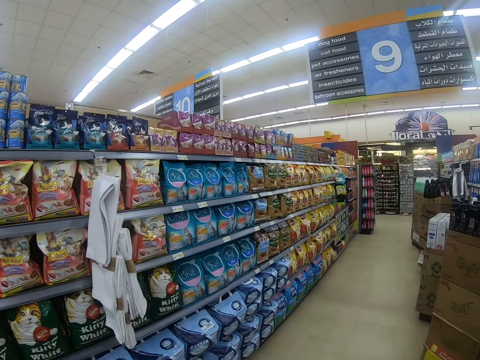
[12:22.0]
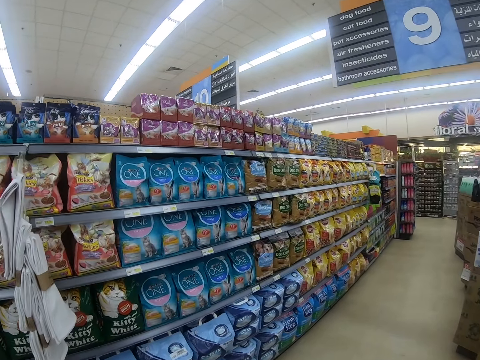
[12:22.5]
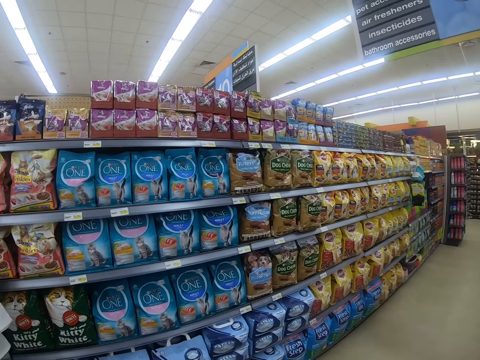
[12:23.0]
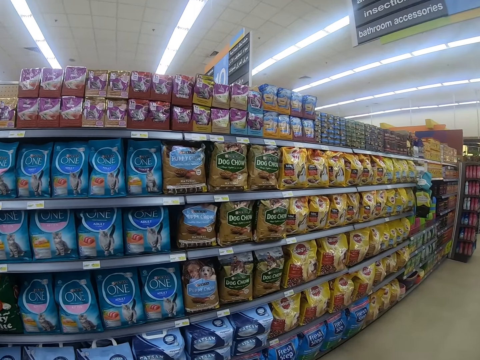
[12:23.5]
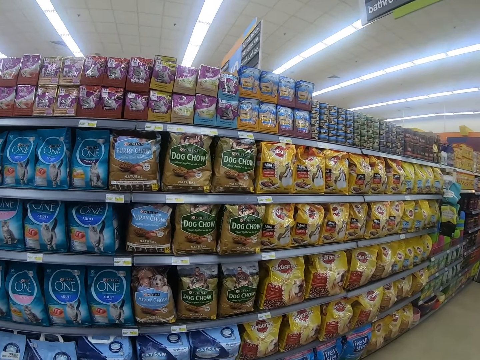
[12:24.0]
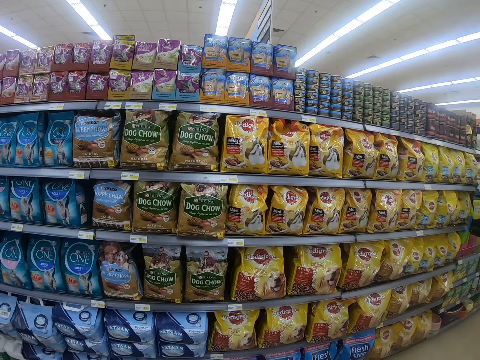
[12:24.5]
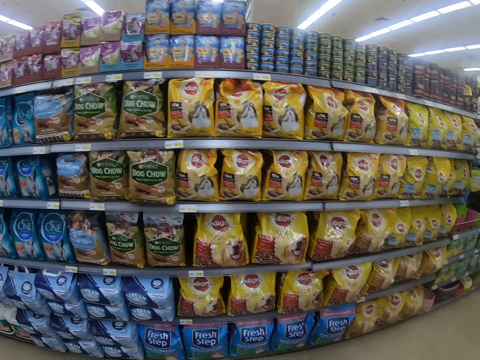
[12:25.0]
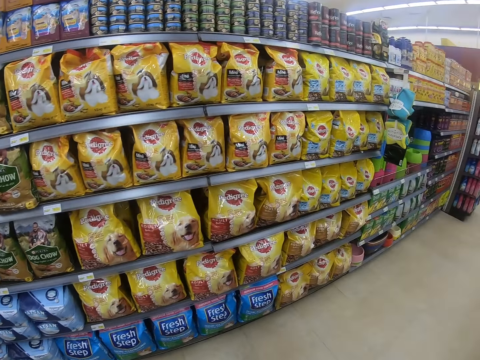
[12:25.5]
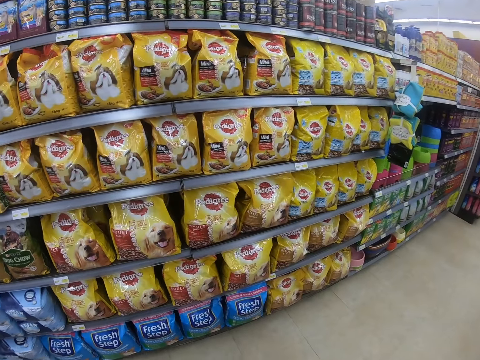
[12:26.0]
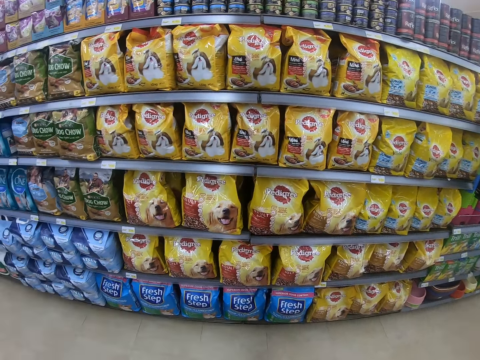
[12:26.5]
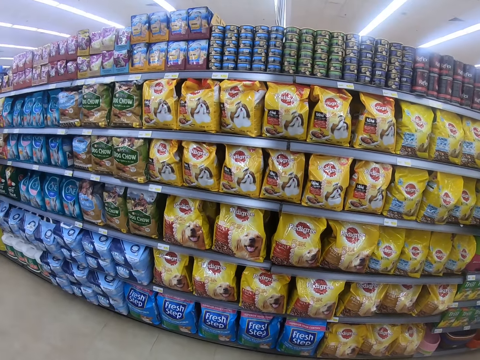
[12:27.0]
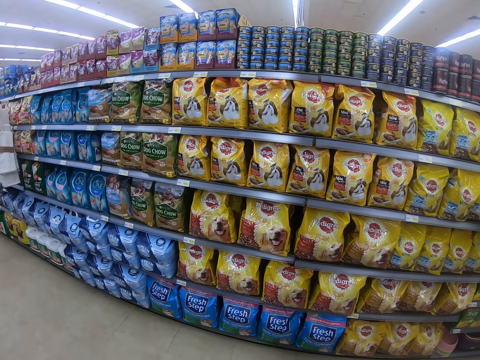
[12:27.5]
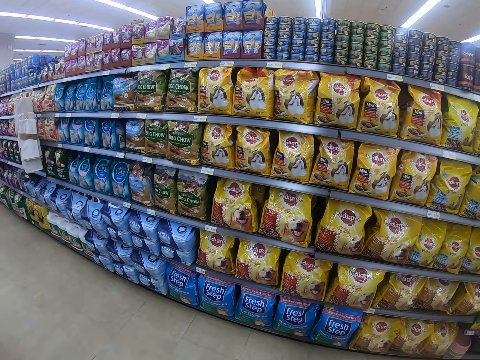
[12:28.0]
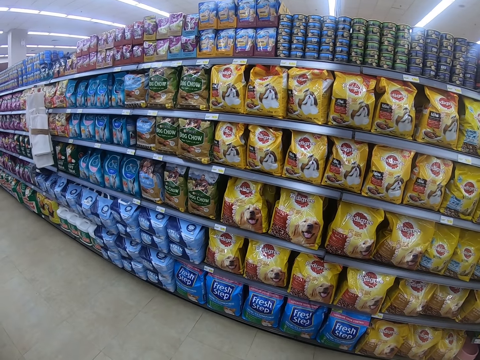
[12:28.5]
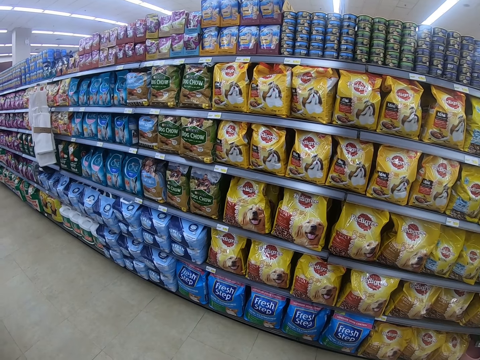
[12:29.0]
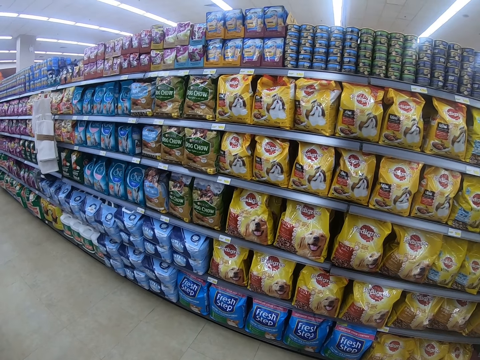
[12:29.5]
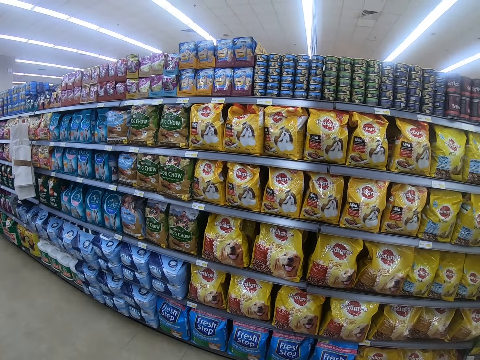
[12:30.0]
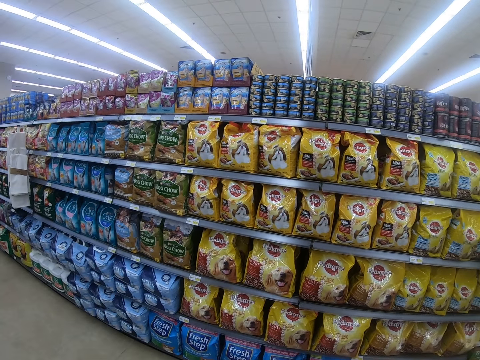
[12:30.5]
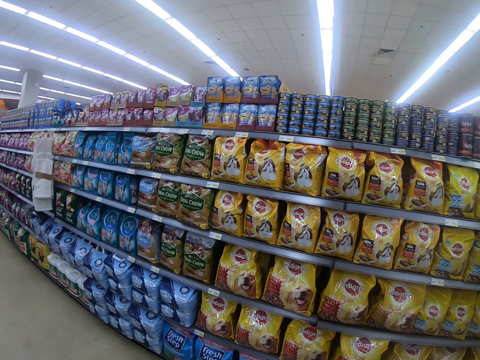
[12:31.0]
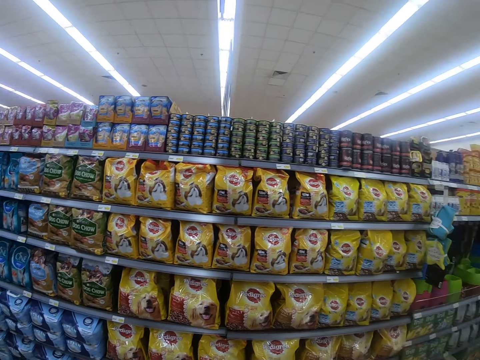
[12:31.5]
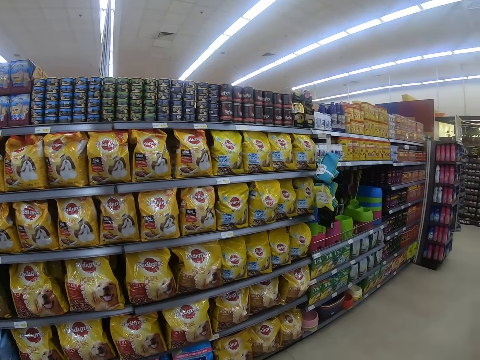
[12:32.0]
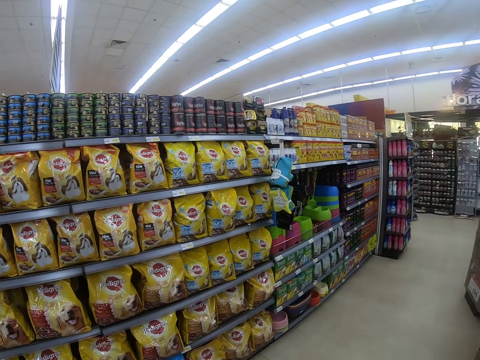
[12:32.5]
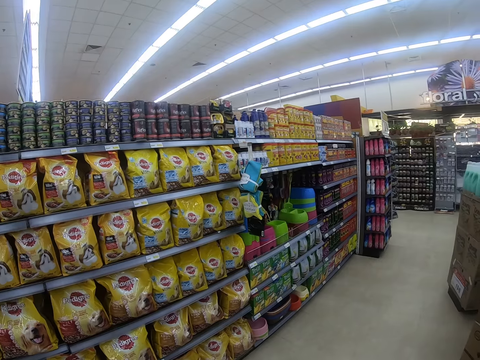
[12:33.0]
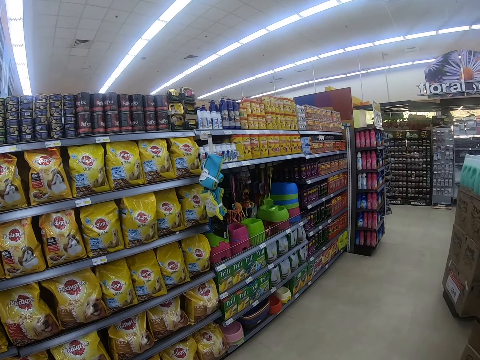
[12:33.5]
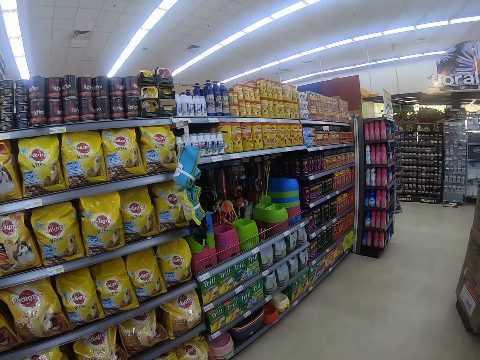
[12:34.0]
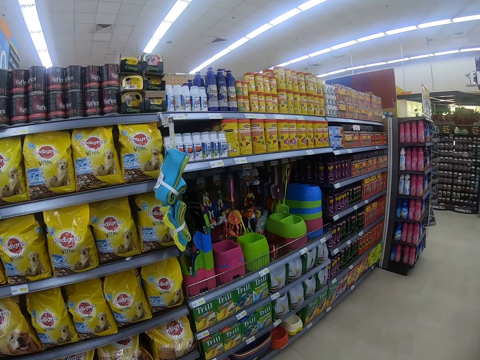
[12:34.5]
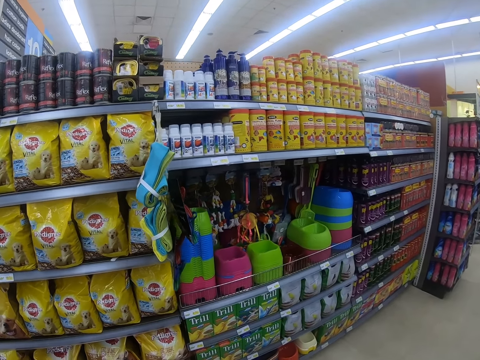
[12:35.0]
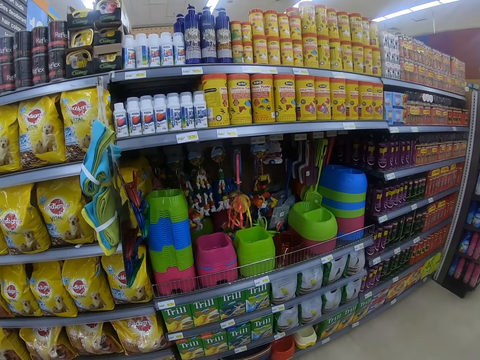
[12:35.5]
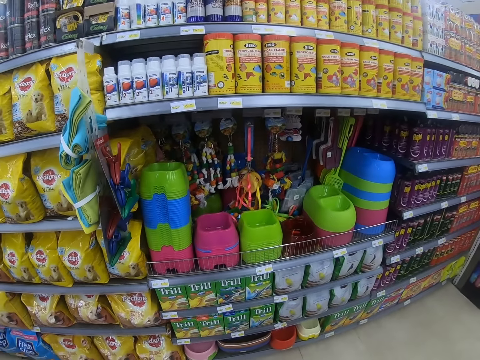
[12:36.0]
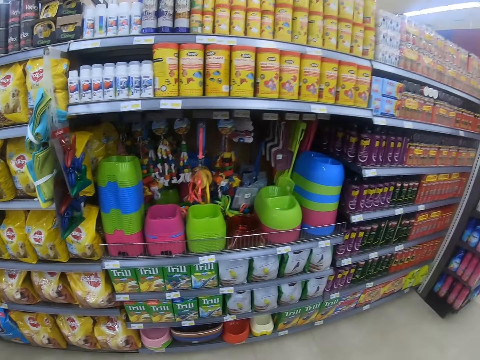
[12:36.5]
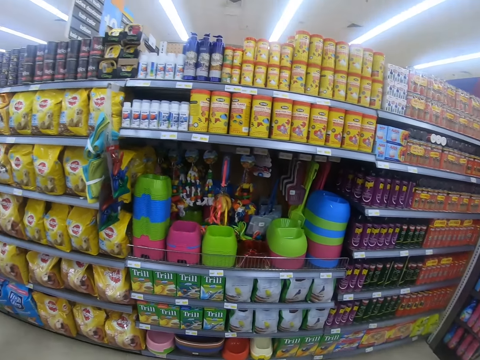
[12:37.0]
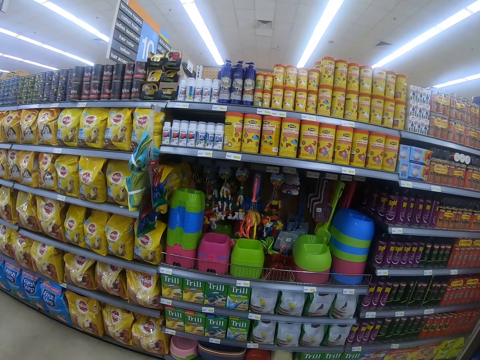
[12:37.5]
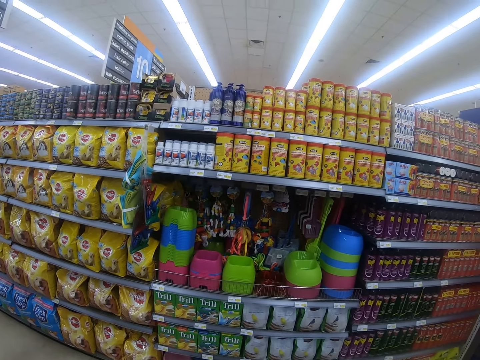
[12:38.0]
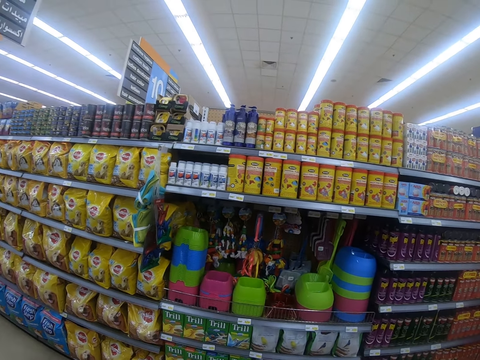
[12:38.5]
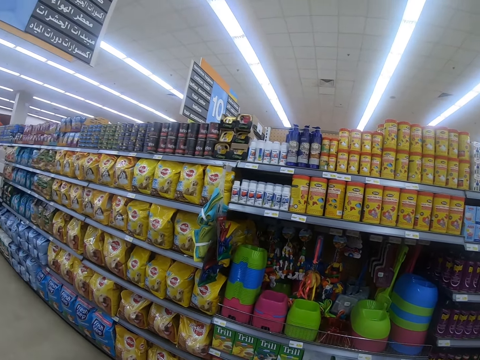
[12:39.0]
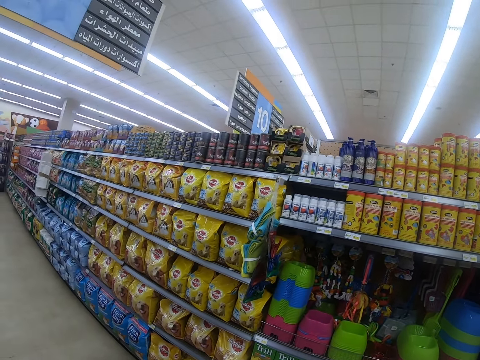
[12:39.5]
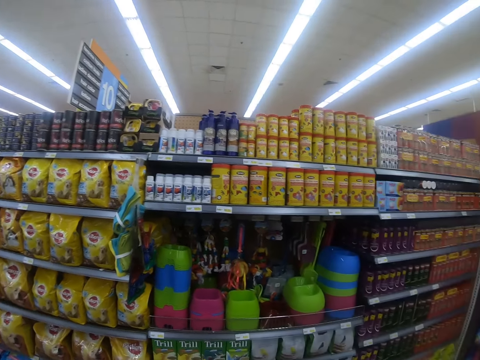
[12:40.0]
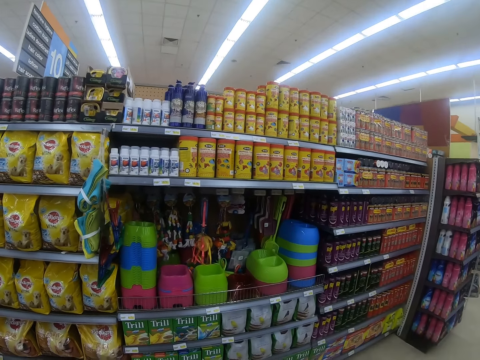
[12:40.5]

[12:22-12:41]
The camera wearer looks at the shelf. They look around the shelf and stop. They step forward. They look around the shelf and walk around the supermarket.

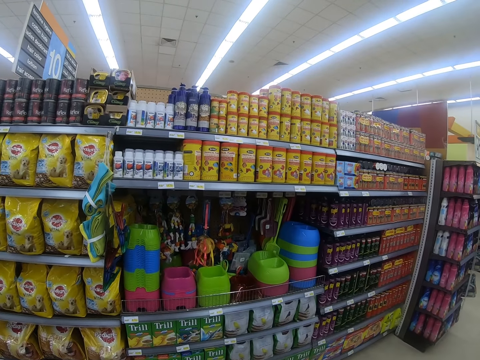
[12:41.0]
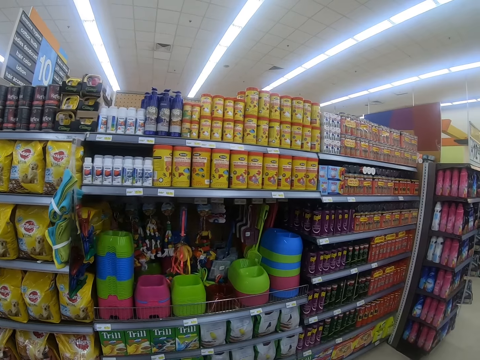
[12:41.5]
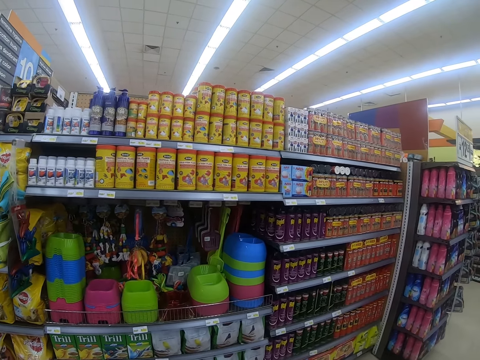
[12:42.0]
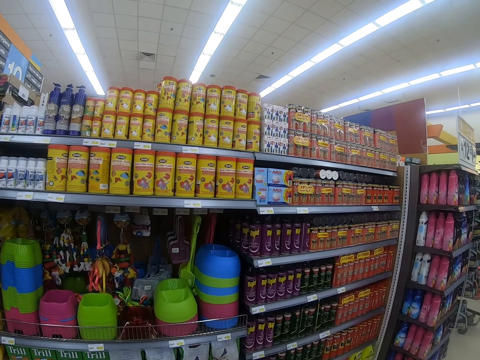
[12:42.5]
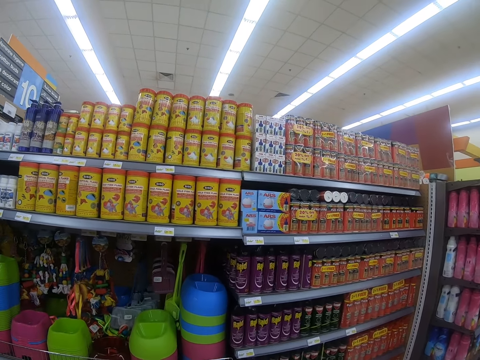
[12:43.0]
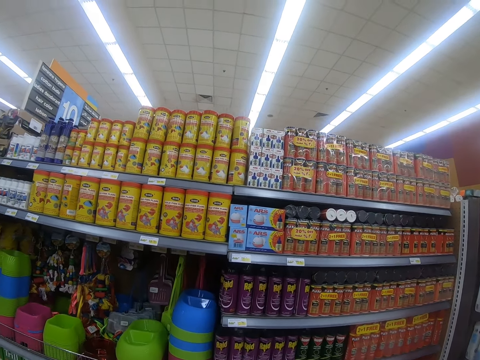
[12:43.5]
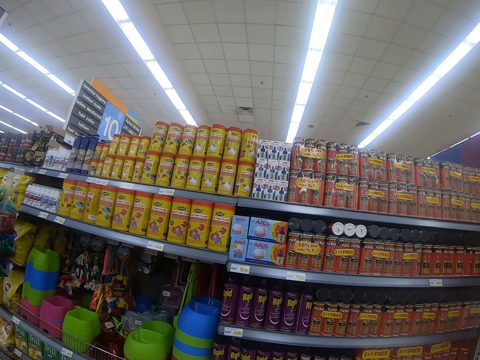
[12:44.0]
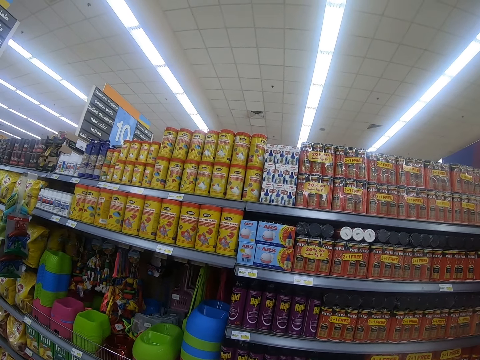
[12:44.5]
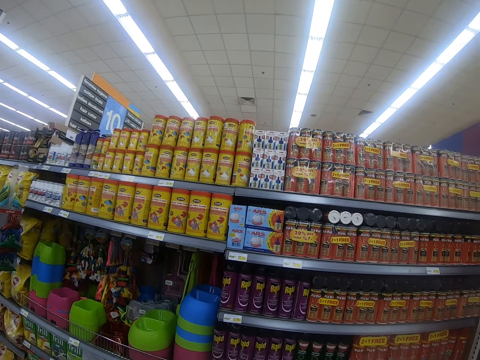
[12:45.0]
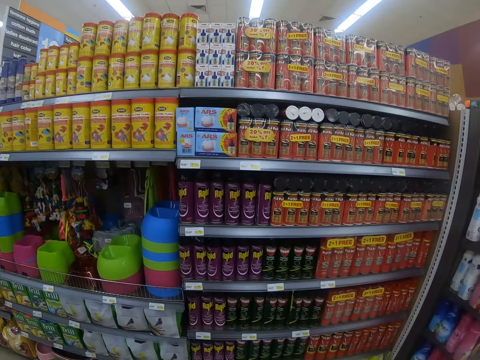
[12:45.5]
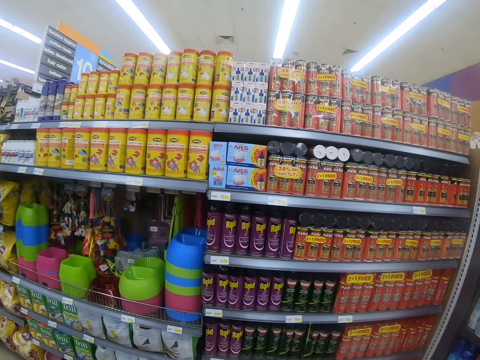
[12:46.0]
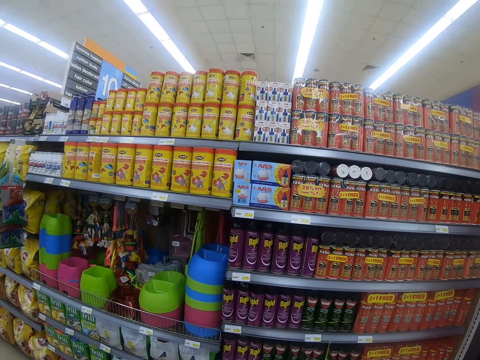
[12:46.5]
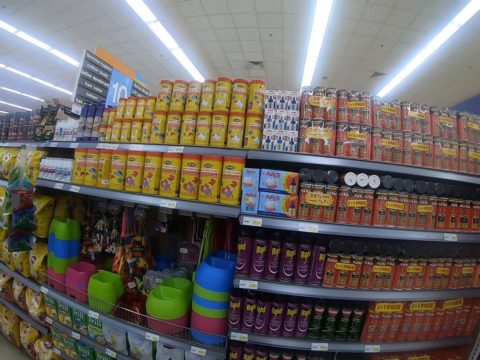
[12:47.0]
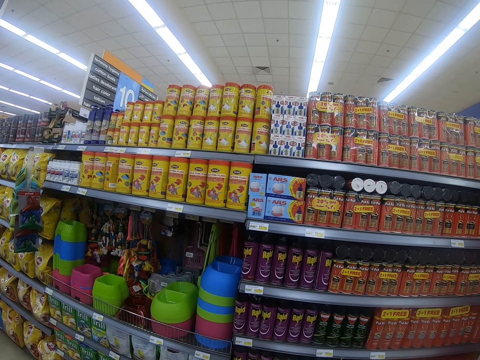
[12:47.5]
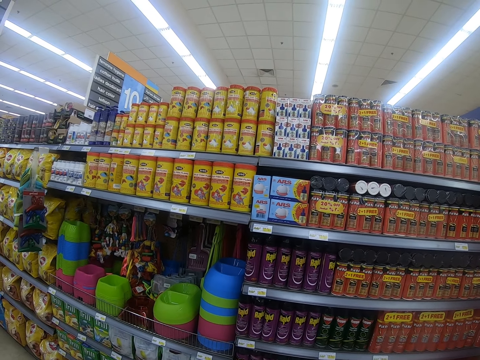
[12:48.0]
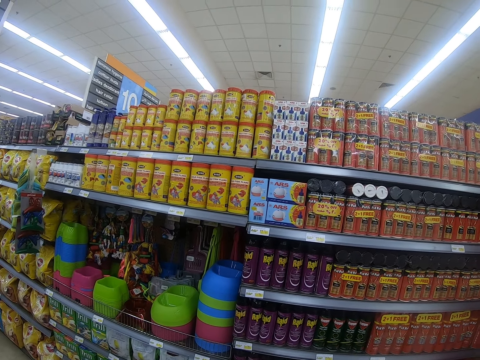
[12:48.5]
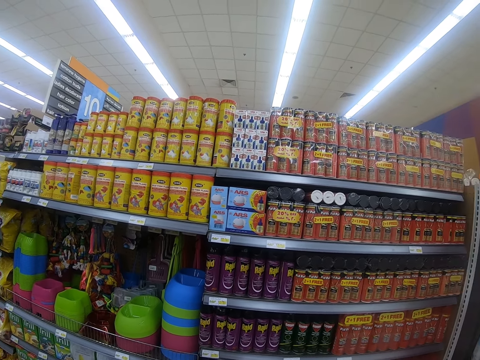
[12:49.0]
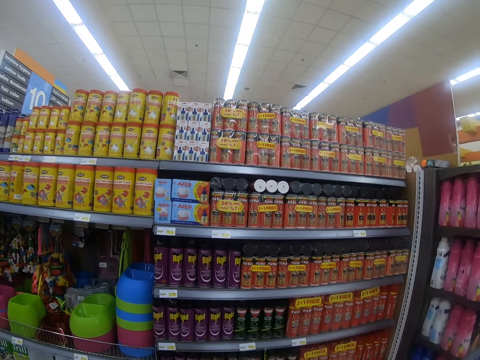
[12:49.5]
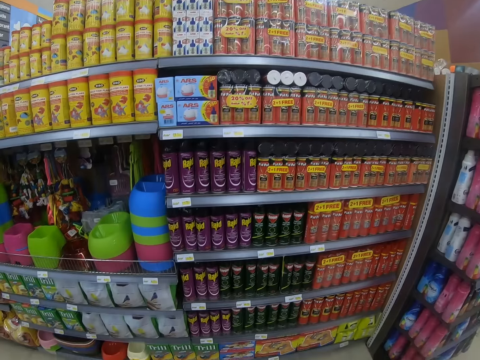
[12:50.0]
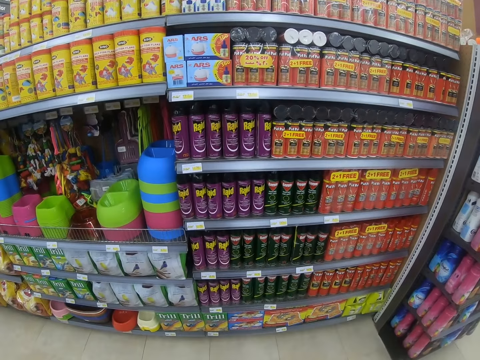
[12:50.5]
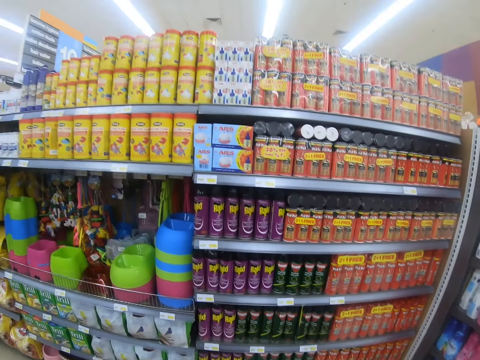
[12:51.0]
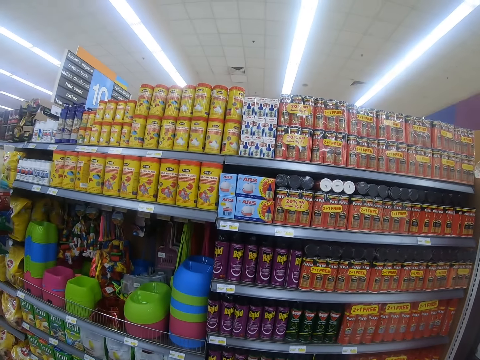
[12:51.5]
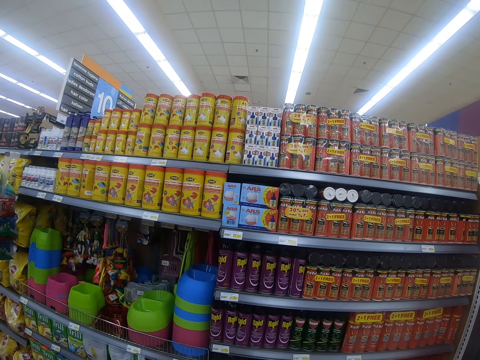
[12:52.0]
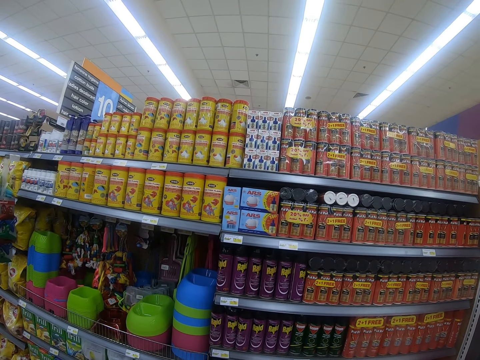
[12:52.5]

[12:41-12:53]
The camera wearer looks around the shelf and stops.
